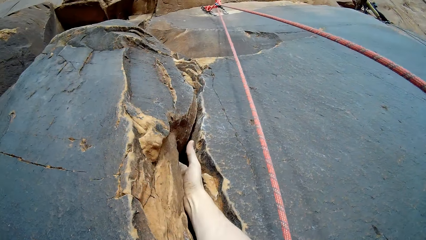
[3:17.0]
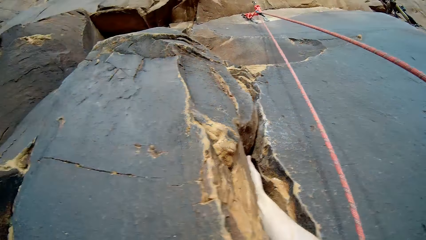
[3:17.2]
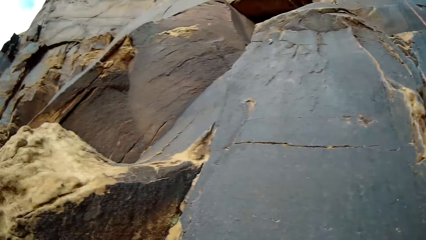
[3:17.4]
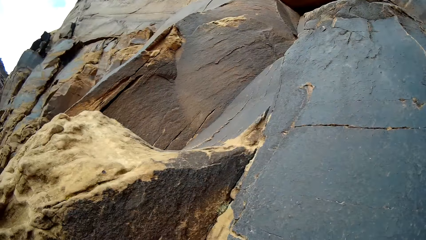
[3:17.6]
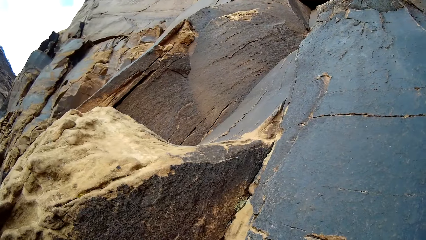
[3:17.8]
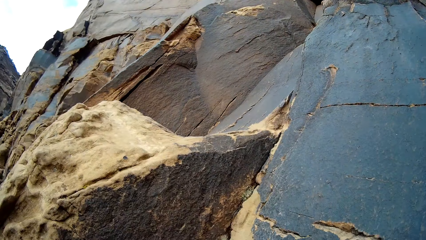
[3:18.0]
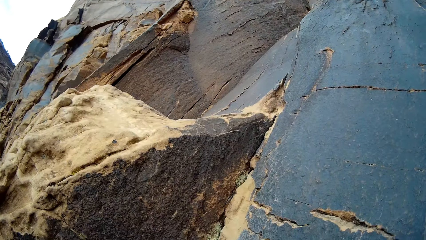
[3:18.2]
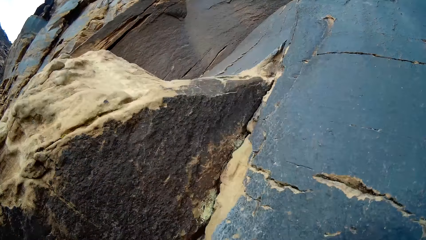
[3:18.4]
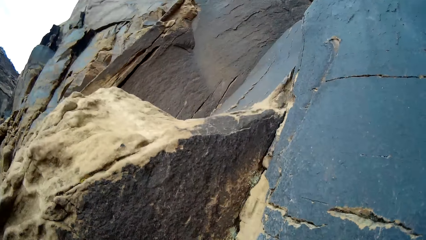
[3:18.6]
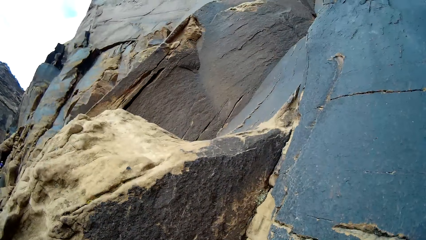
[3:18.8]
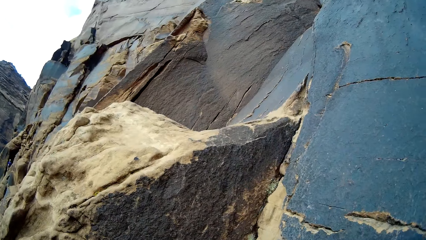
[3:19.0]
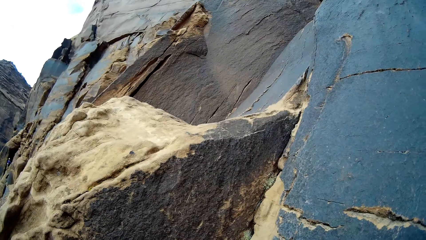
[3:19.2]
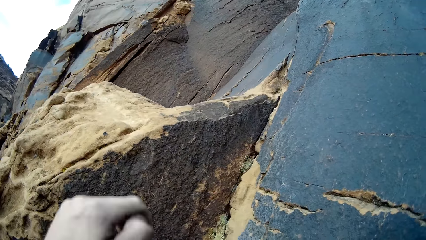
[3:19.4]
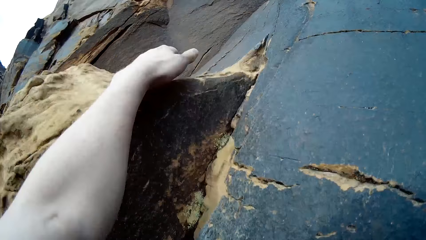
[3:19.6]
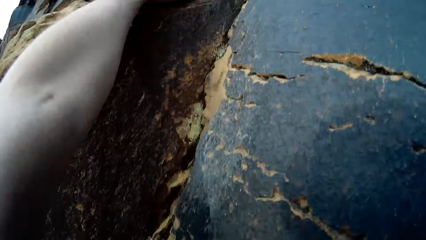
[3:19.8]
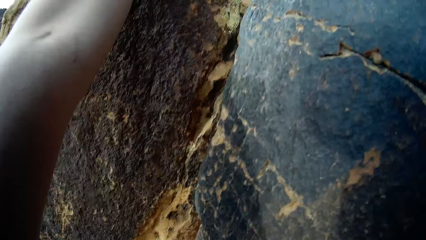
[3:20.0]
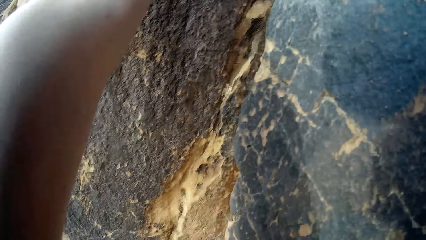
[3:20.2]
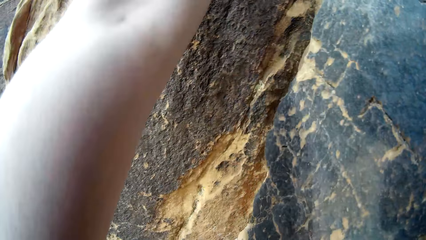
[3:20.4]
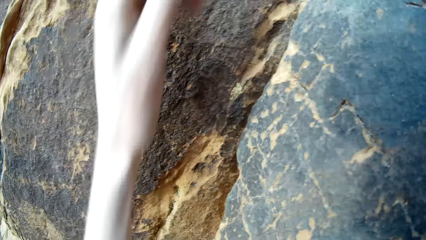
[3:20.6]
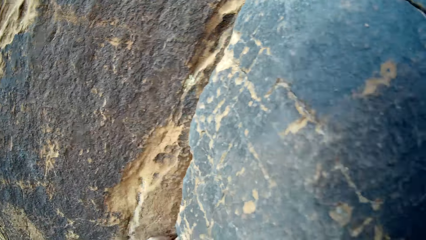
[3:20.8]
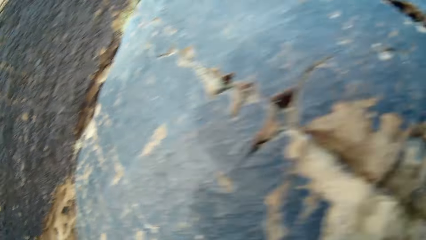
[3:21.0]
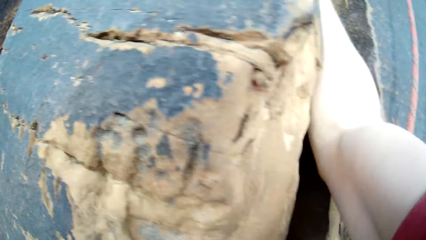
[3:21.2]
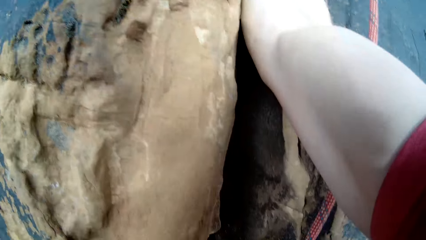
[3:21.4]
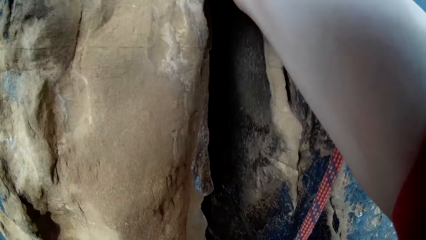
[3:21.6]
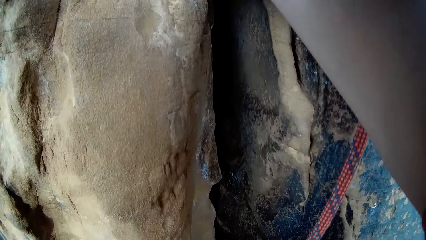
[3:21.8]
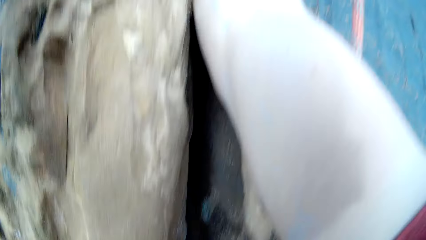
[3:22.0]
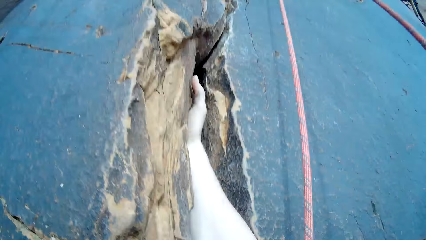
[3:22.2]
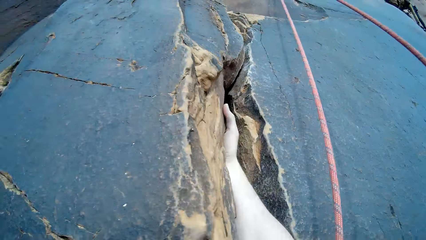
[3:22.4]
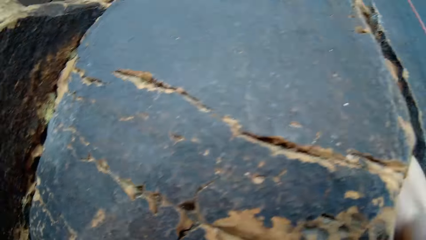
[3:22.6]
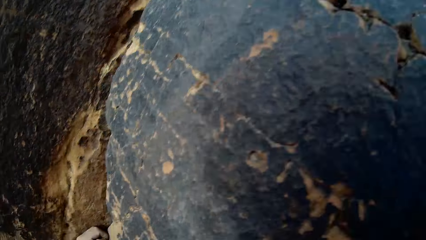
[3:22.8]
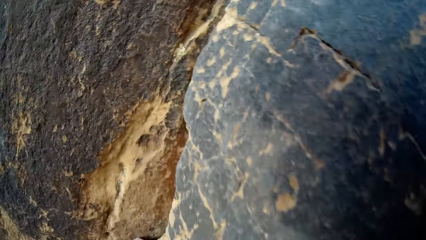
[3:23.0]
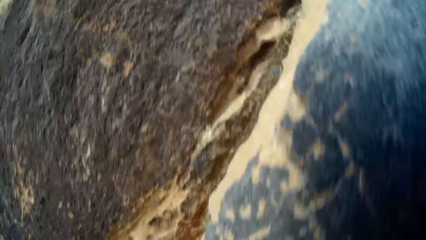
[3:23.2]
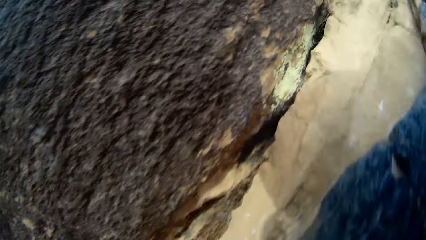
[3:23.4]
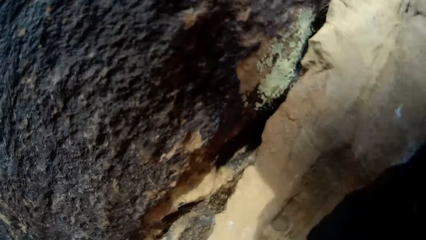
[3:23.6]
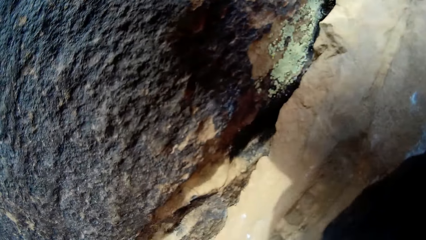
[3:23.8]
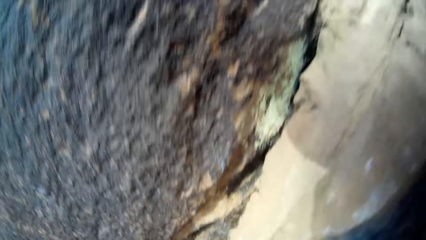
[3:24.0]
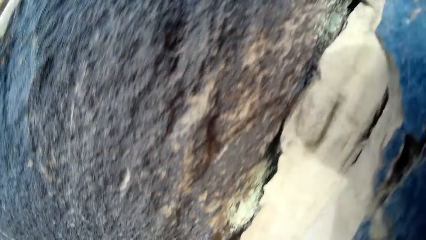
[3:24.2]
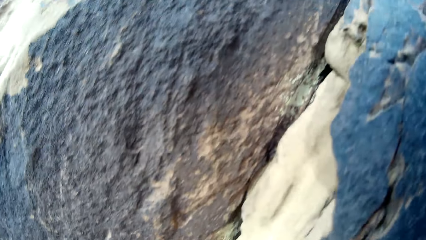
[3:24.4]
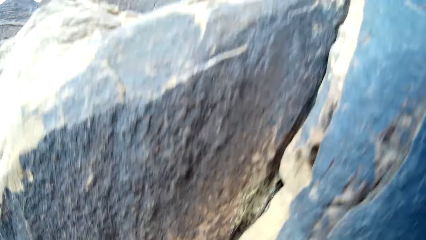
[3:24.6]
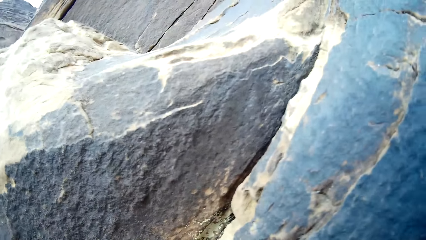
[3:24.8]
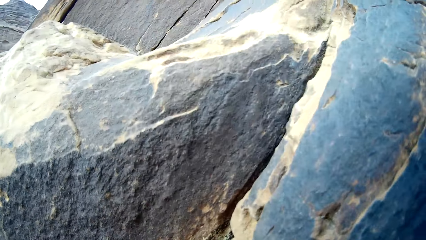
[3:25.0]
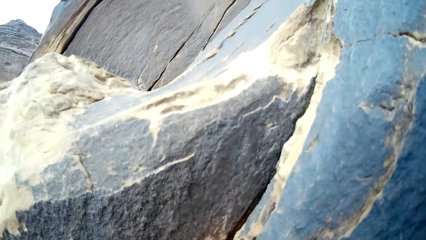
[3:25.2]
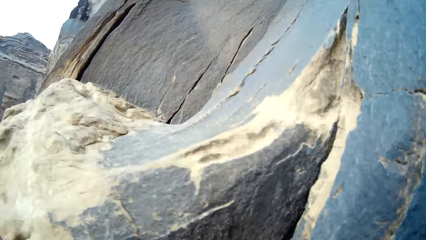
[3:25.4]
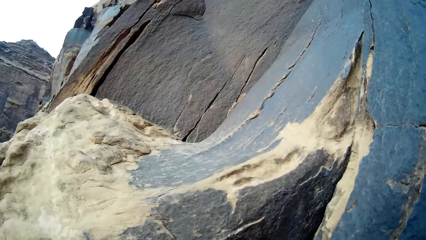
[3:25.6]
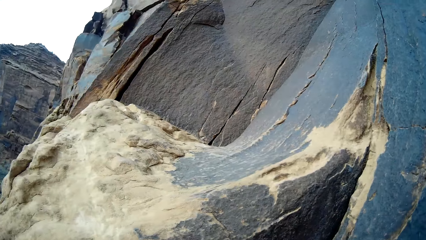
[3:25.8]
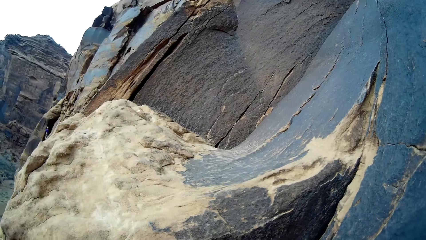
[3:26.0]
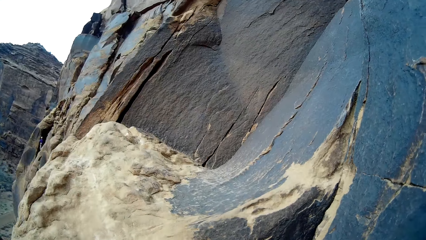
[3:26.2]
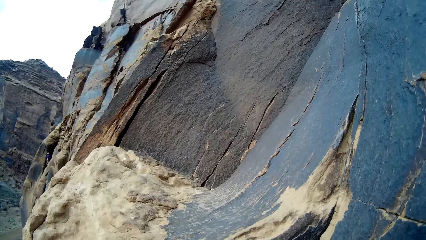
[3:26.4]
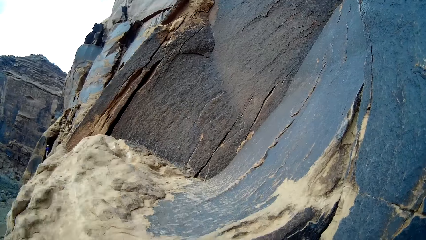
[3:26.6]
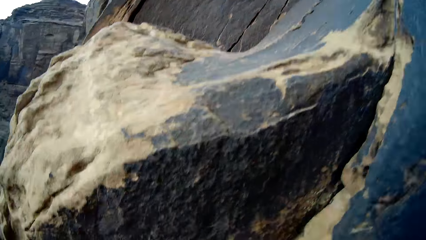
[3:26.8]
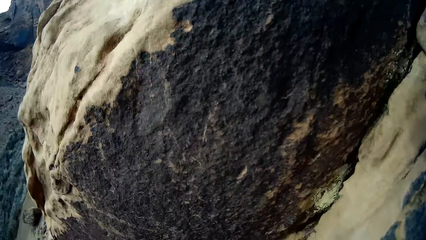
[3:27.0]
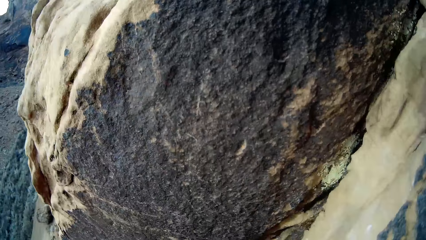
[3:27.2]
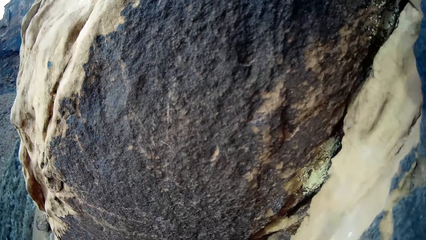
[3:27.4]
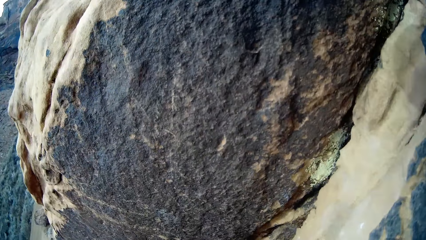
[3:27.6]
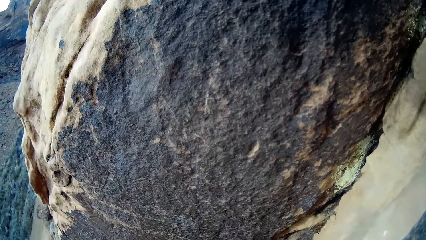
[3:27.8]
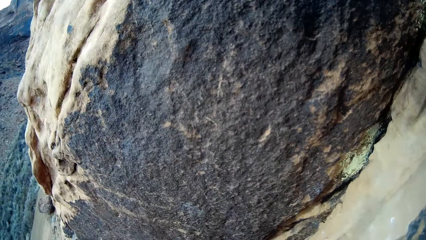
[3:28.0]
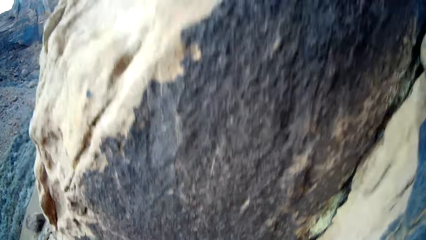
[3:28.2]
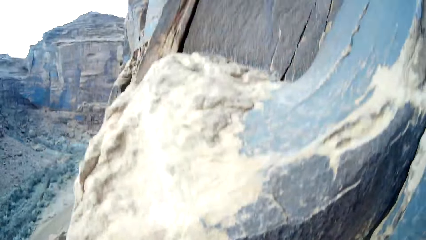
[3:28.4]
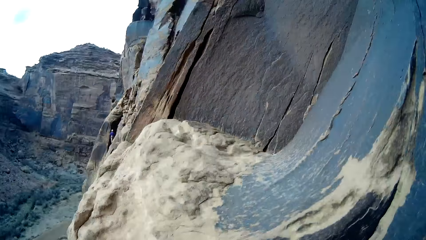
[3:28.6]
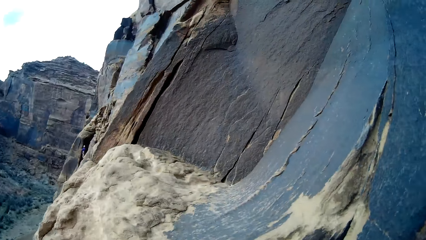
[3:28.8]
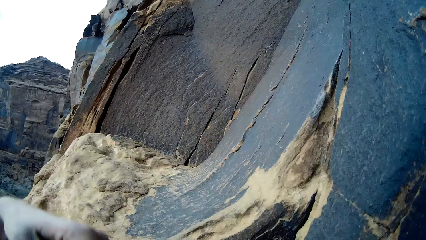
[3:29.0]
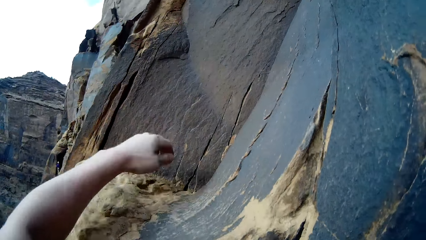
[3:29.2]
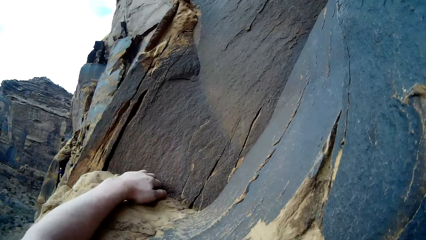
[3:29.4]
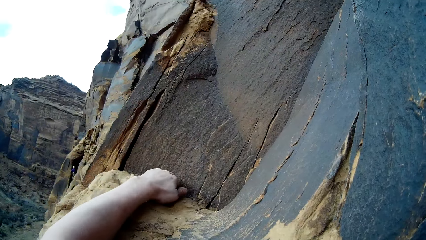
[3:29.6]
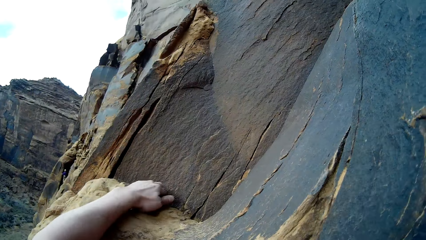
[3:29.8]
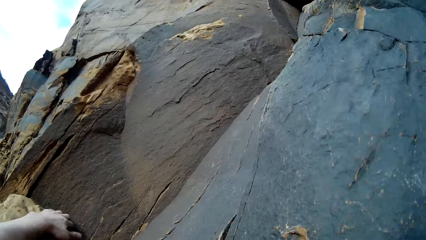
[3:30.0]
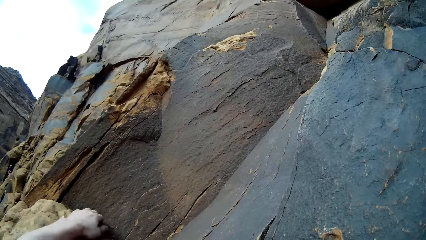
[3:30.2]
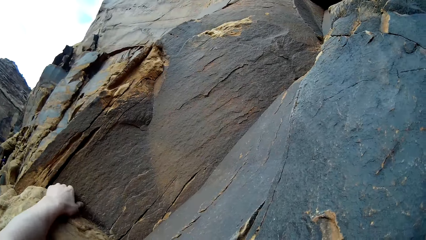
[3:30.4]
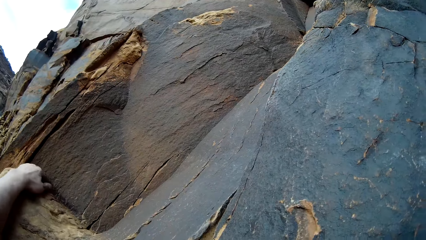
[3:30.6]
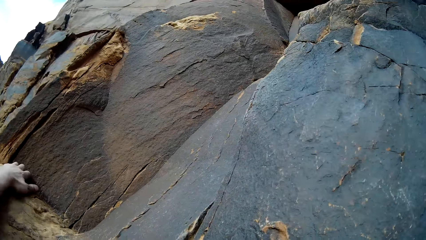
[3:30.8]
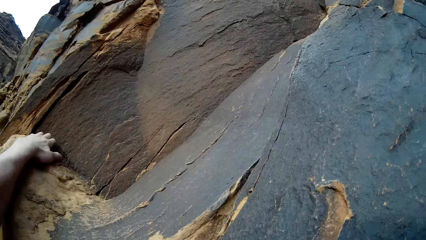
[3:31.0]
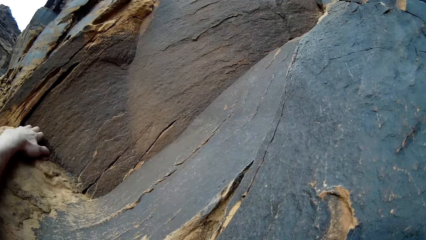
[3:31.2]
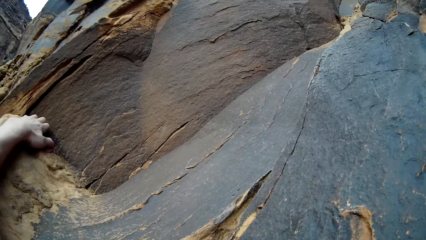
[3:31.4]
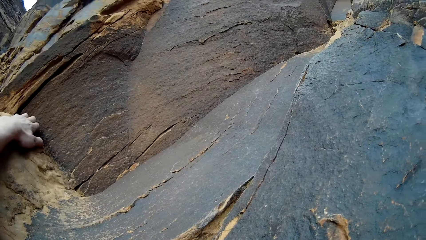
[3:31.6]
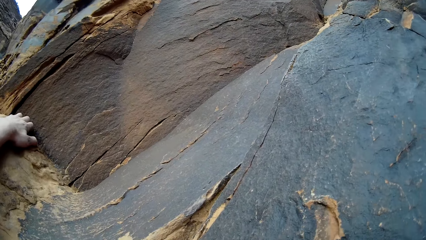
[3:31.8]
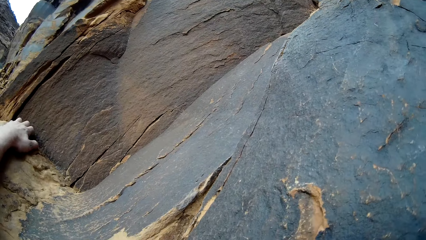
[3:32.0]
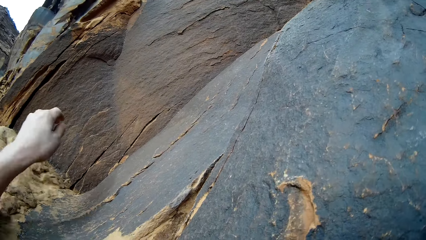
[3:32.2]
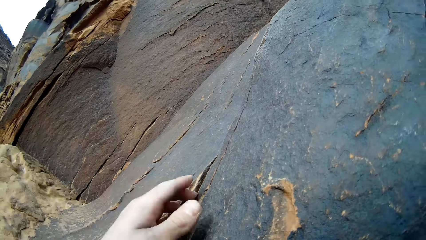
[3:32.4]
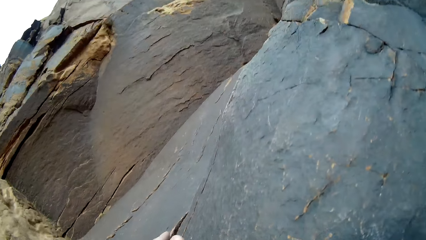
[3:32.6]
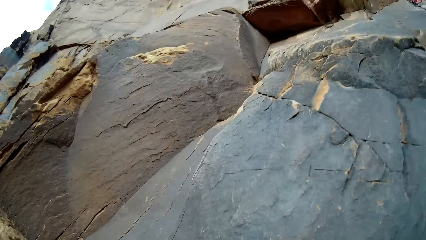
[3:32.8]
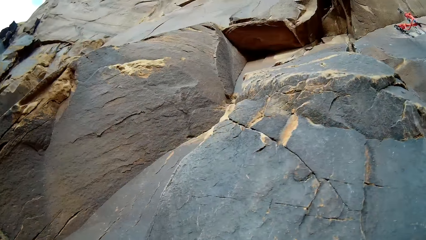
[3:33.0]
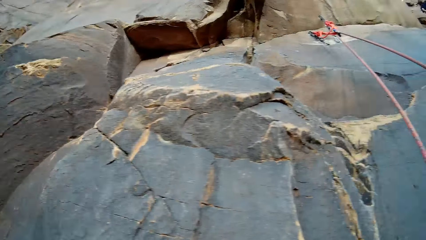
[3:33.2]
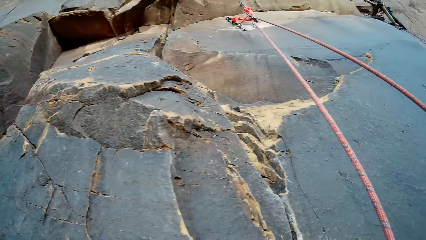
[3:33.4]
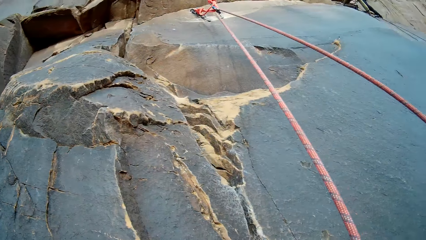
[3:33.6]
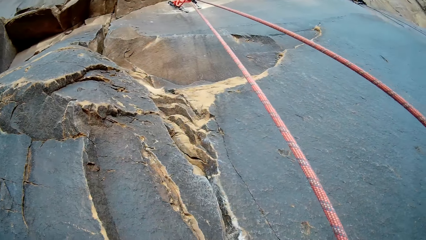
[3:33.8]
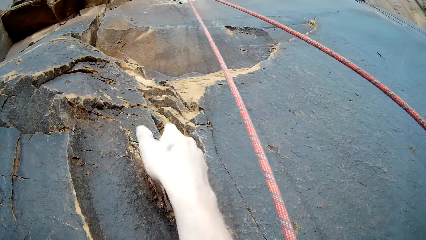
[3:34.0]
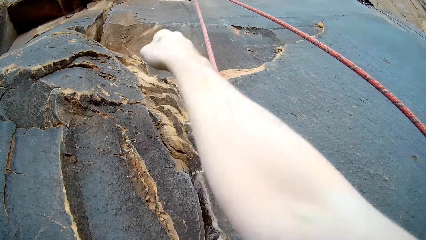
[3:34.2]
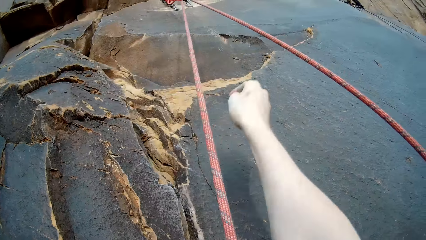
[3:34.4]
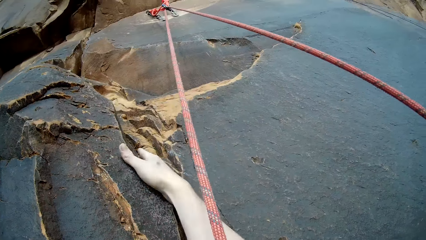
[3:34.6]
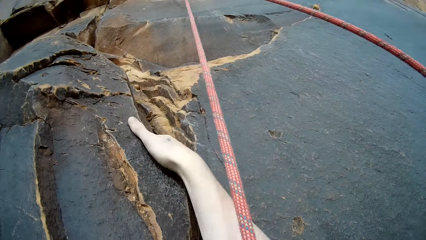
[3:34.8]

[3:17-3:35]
The camera wearer looks around. They climb the rock. They look around. They climb the rock.
